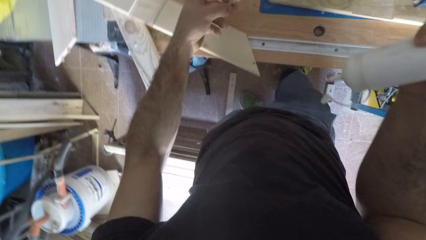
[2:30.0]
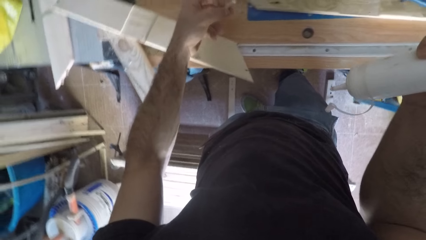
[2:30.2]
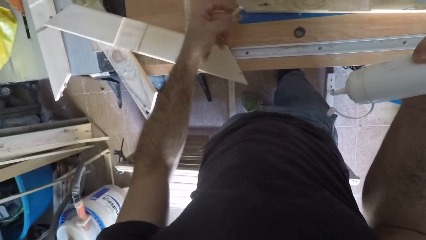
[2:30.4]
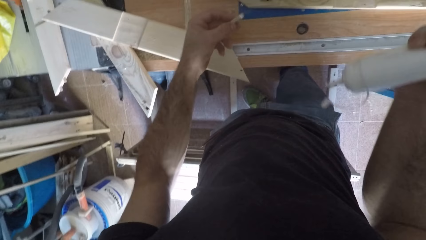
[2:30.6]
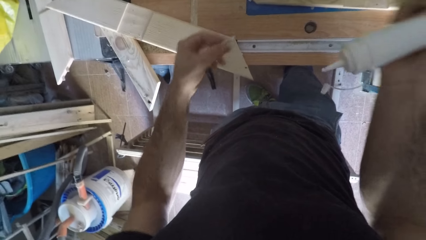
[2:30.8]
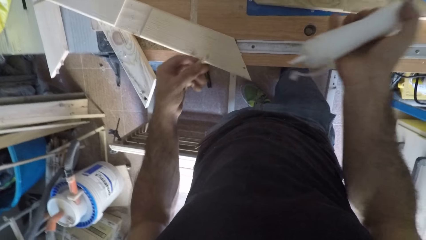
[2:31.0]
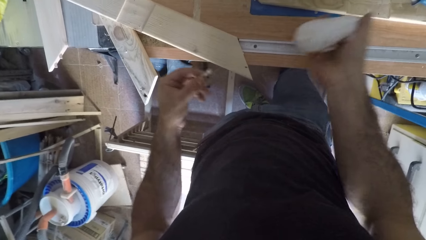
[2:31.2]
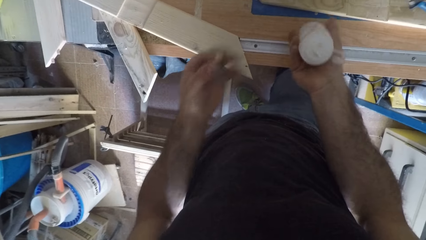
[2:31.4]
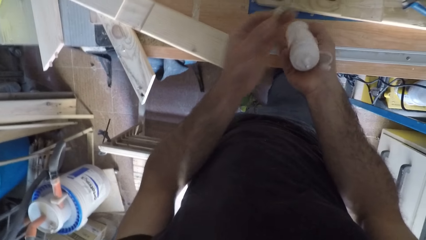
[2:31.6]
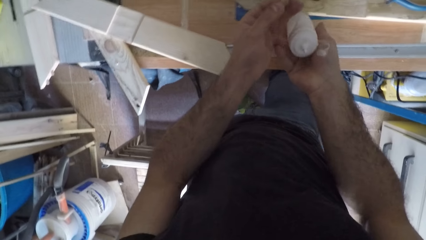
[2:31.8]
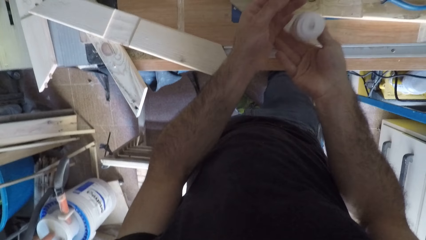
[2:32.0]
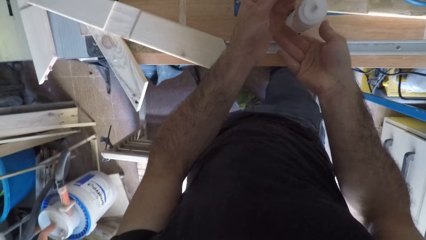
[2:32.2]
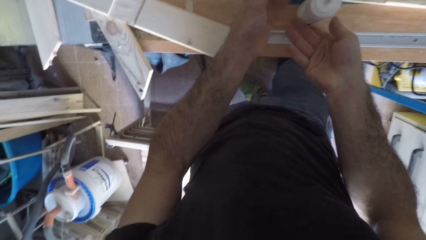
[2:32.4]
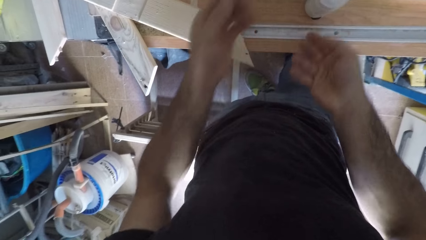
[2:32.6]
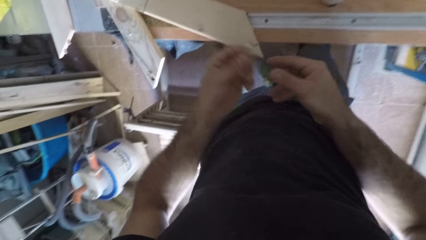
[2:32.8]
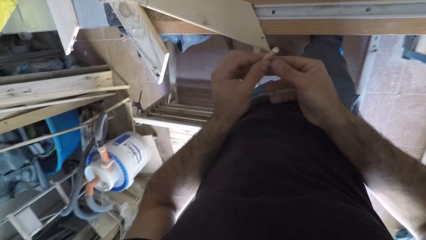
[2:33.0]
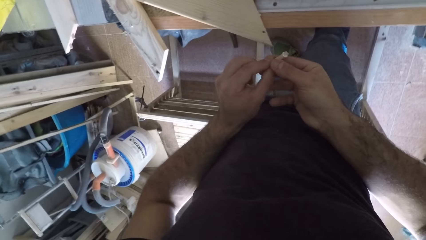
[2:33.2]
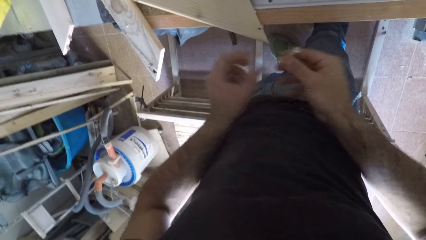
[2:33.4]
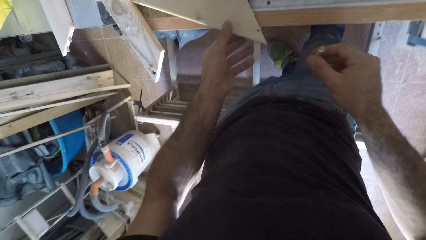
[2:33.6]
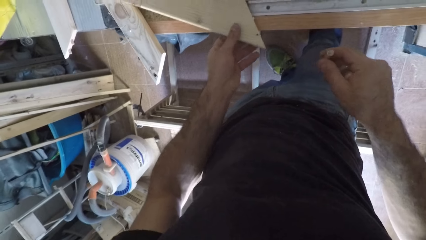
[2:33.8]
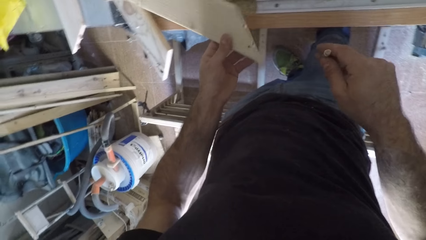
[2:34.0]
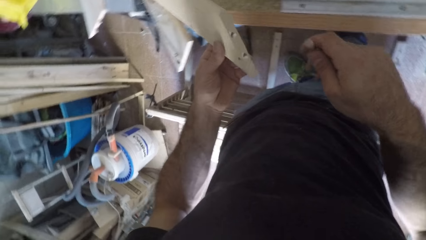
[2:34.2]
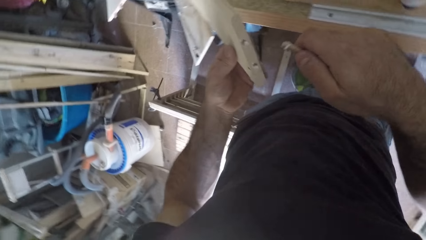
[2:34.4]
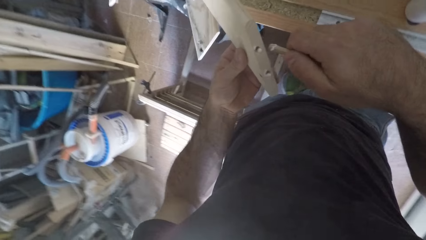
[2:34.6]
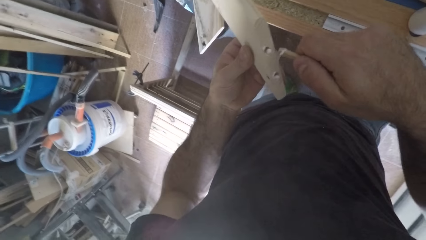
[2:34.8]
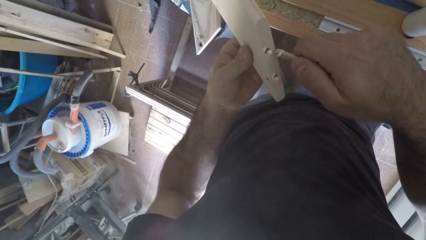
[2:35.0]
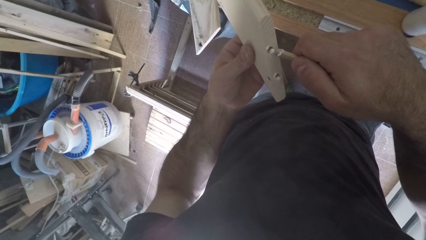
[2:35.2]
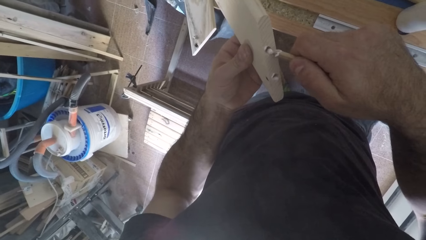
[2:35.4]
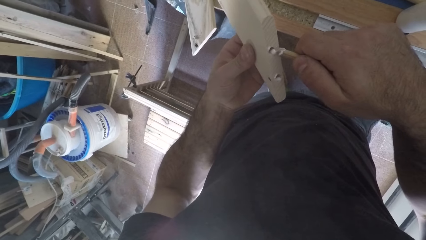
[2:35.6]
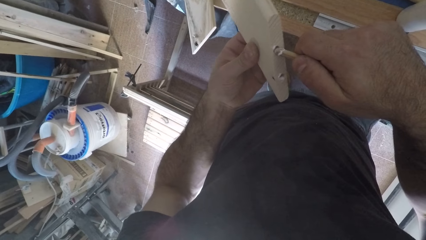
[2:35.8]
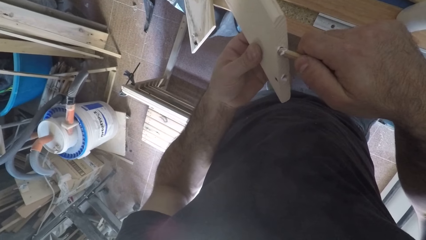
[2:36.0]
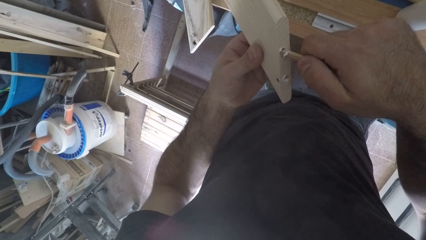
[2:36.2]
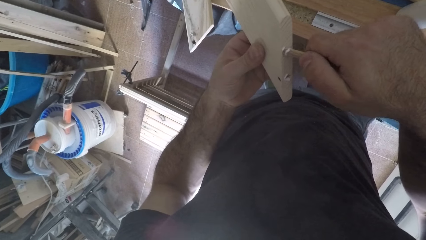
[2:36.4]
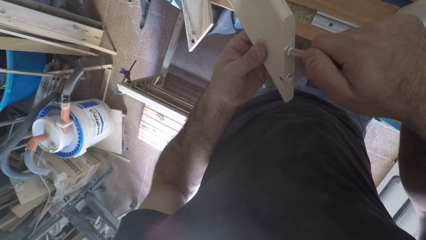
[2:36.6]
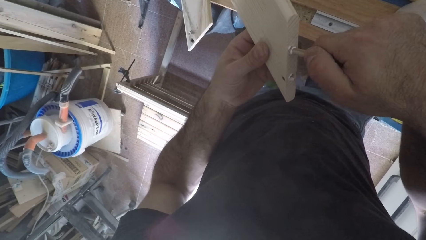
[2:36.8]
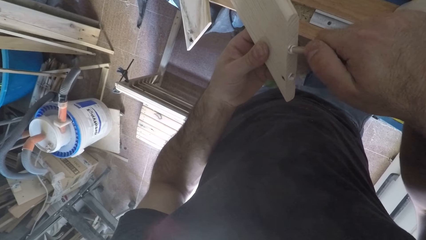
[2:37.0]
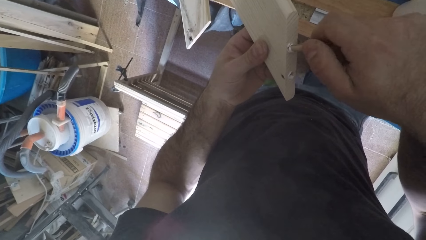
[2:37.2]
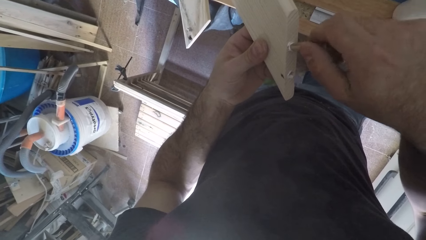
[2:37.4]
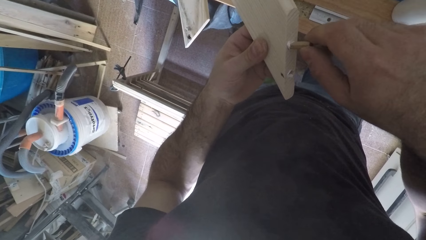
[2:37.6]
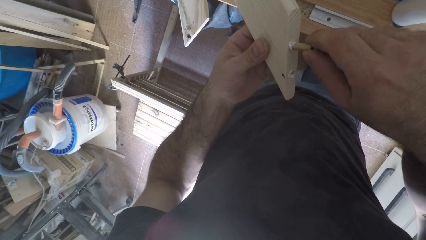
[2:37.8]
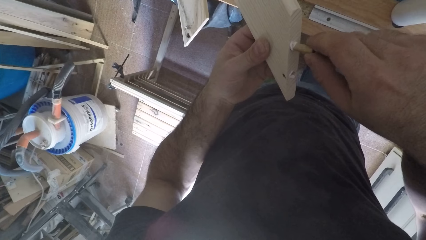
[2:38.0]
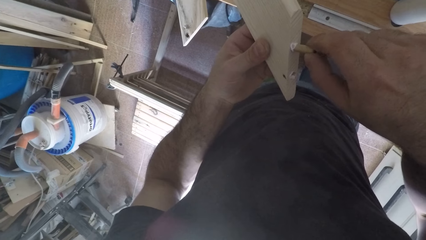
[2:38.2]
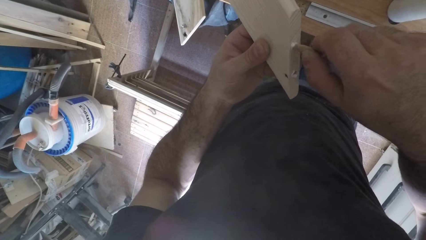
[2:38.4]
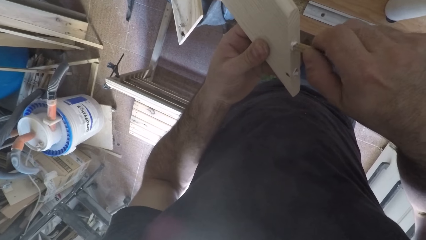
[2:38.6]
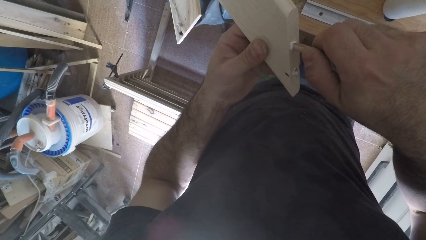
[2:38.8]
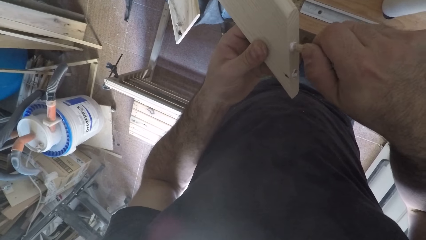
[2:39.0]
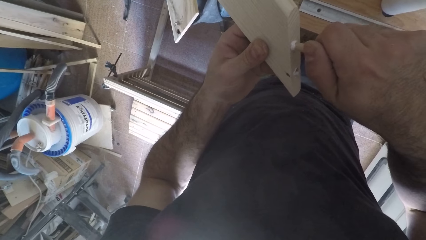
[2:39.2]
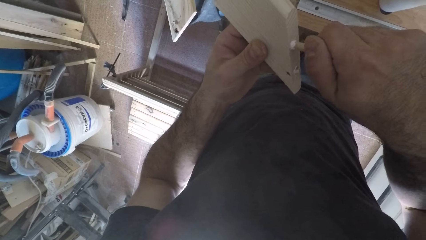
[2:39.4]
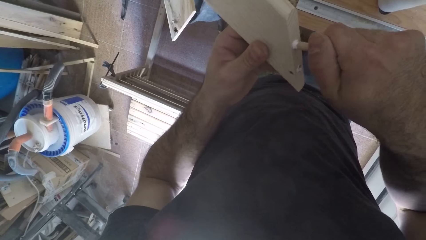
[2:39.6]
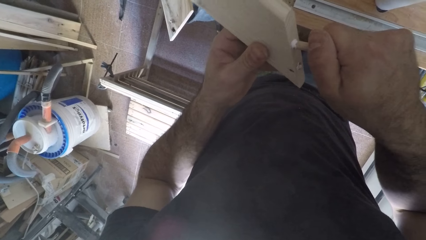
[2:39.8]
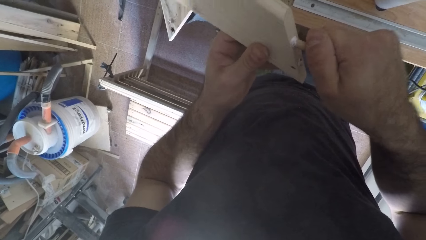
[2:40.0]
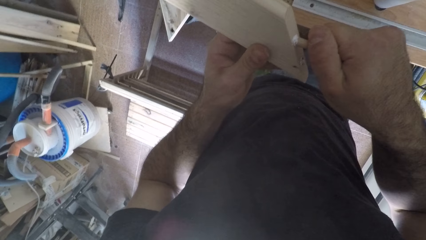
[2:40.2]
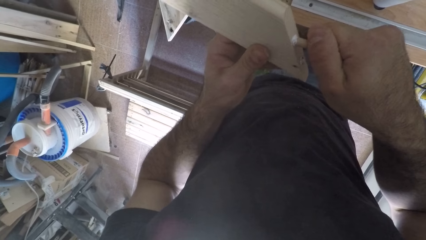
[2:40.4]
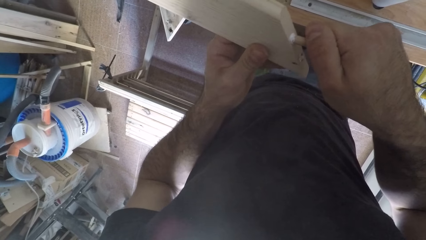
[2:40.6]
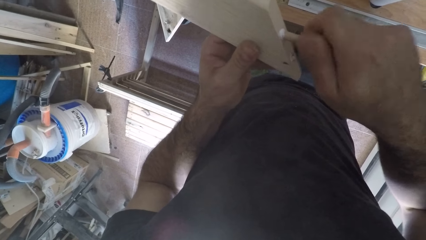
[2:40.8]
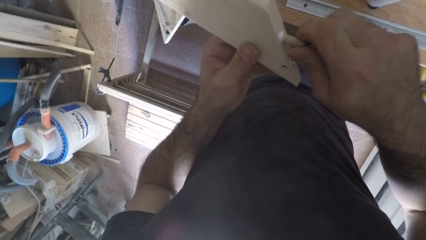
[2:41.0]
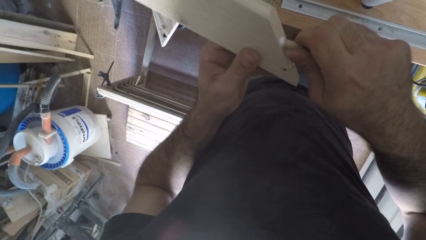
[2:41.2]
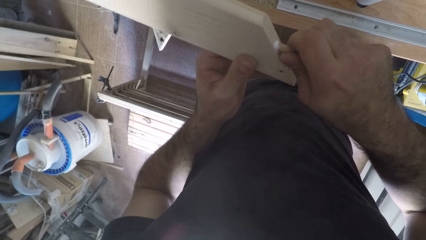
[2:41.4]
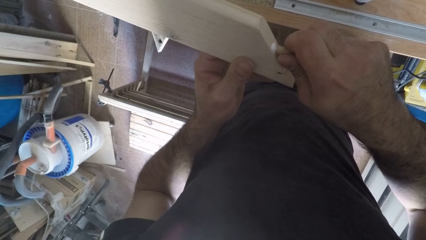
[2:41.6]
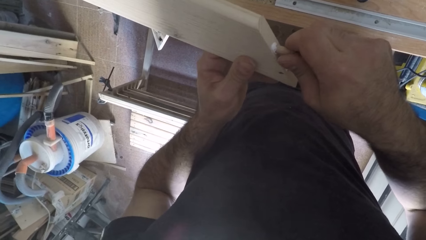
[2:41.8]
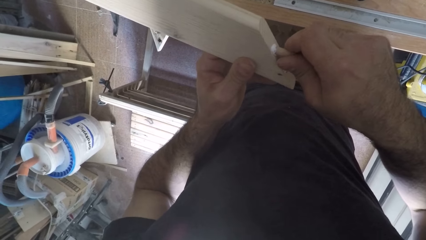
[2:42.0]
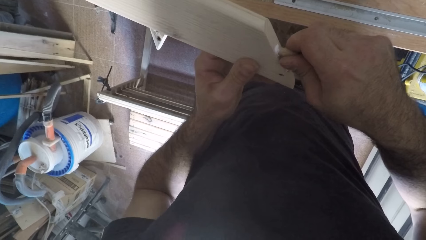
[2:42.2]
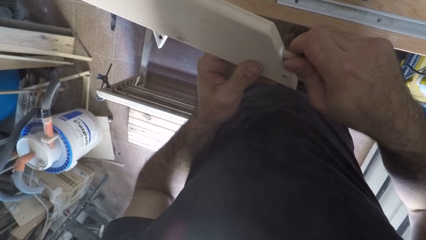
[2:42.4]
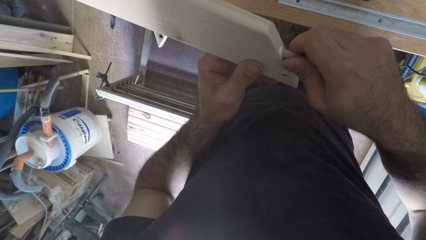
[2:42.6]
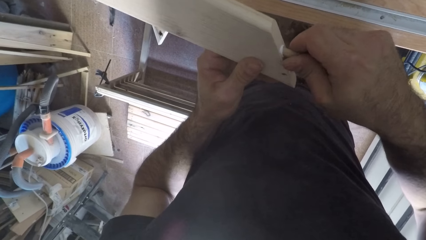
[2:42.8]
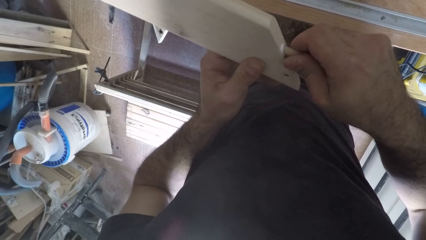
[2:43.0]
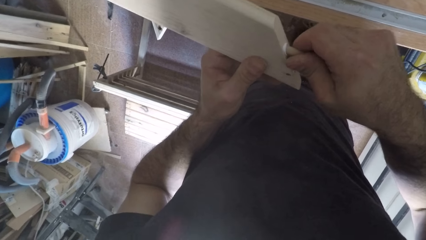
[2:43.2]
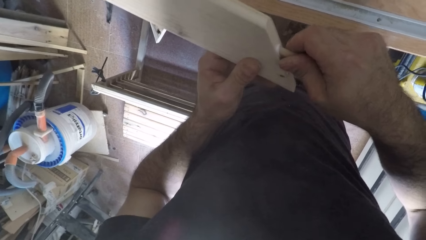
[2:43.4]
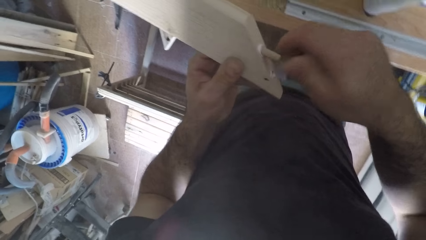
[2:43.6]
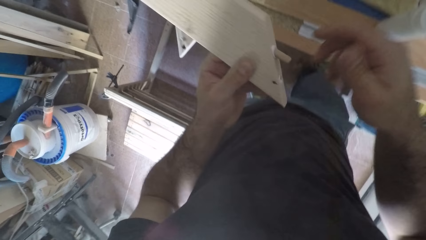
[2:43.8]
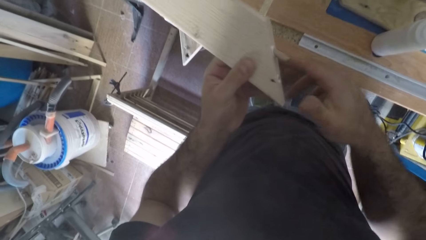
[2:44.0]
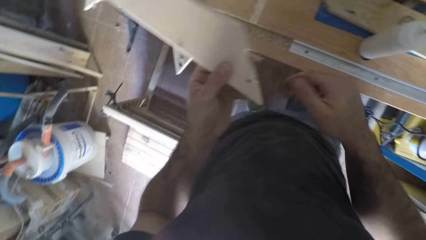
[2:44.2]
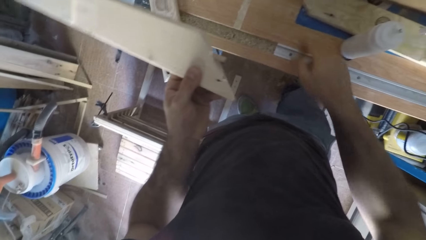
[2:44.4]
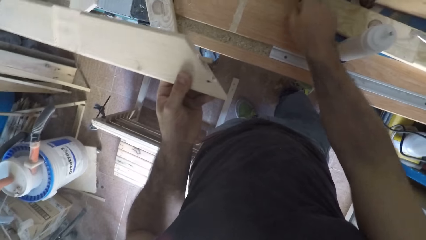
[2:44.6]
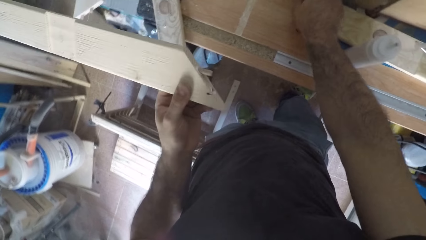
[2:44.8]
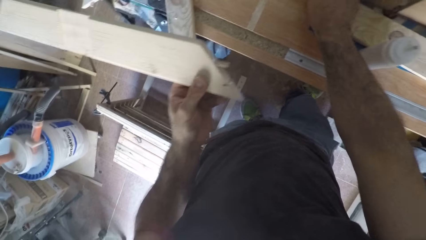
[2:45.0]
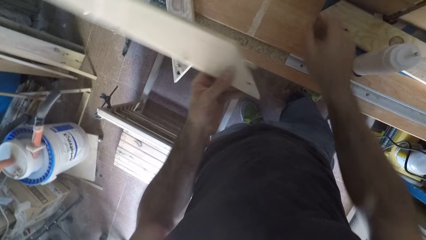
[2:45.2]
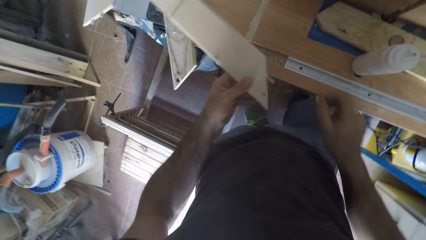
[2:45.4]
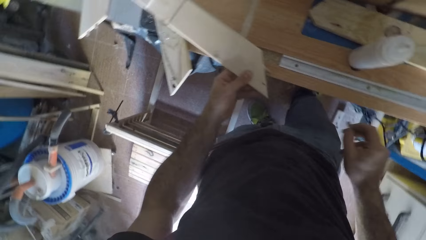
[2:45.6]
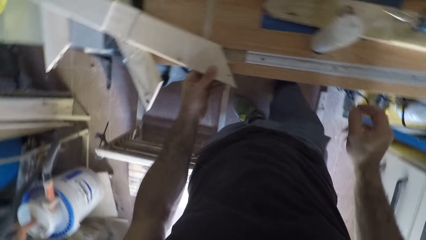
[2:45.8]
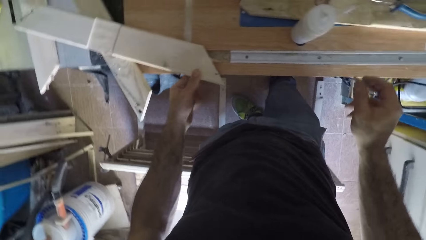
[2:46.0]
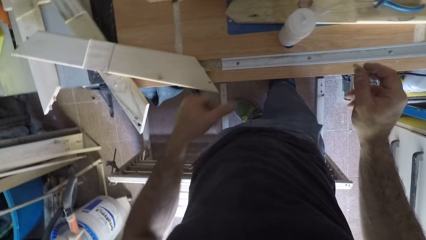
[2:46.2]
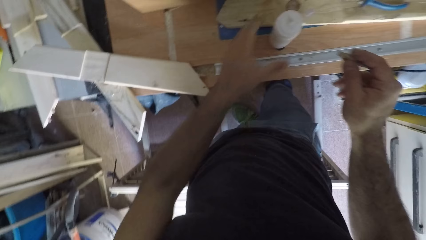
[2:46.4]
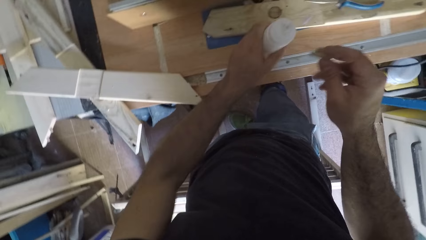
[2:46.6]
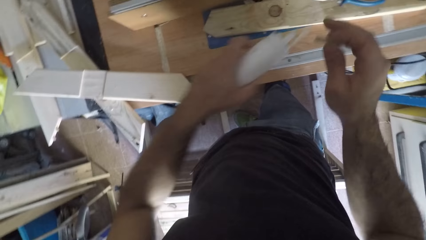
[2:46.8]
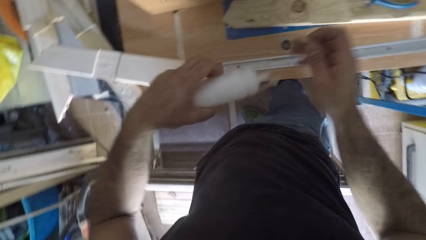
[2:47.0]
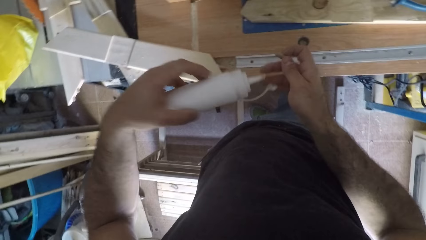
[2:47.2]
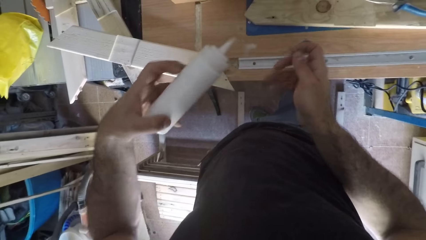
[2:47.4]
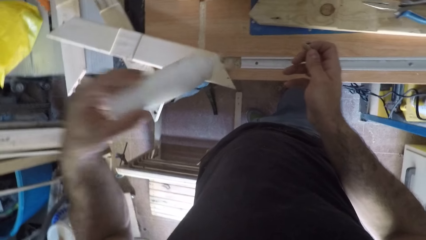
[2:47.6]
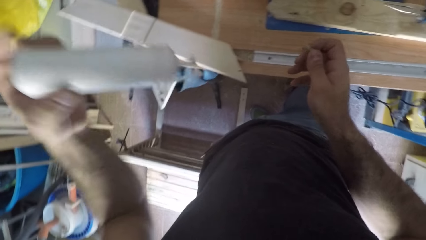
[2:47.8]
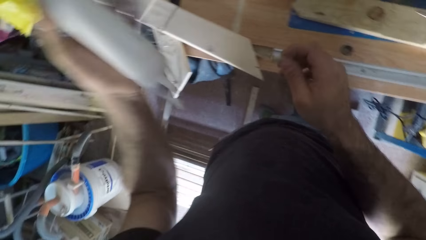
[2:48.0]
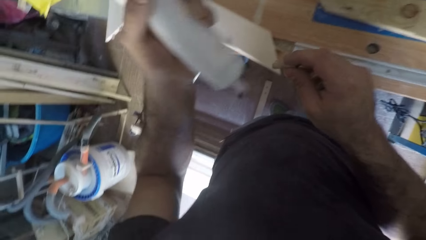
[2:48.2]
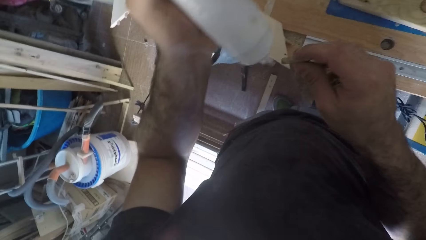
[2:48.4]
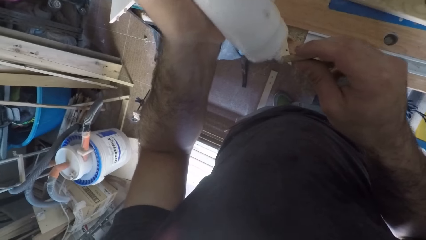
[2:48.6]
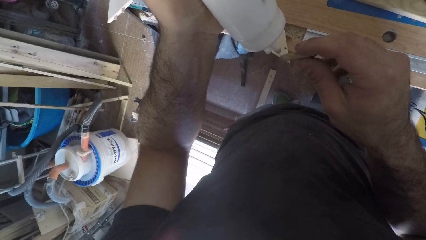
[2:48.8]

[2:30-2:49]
The camera wearer drops the can of glue on the work bench with both hands. He exchanges the wooden screw or wood dowel to his right hand. He picks up a piece of wood from the work bench with his left hand. He connects the wood dowel to a hole in the piece of wood. He picks up the wood dowel from the work bench with his right hand. He drops the piece of wood on the work bench with his left hand. He picks up the can of glue from the table with his left hand.
